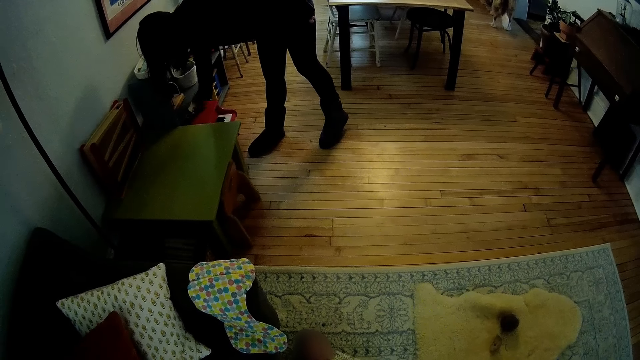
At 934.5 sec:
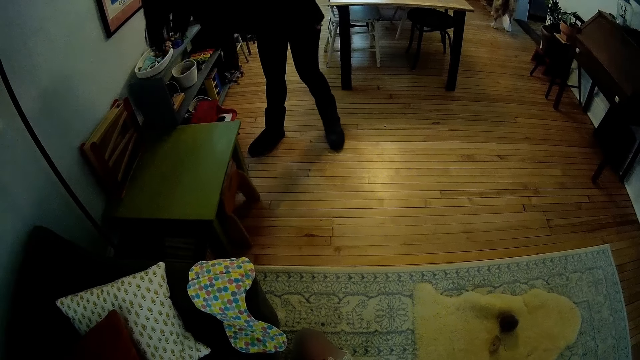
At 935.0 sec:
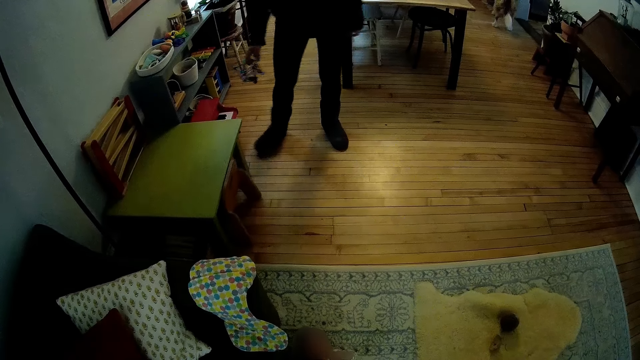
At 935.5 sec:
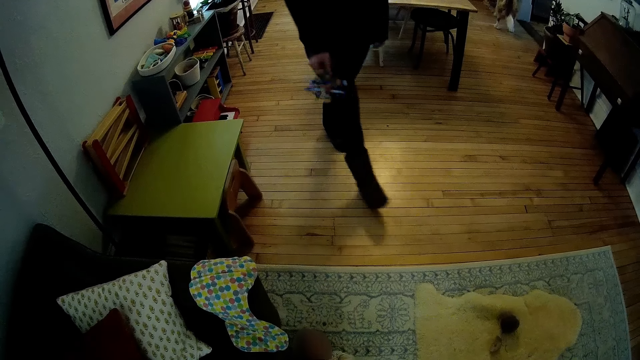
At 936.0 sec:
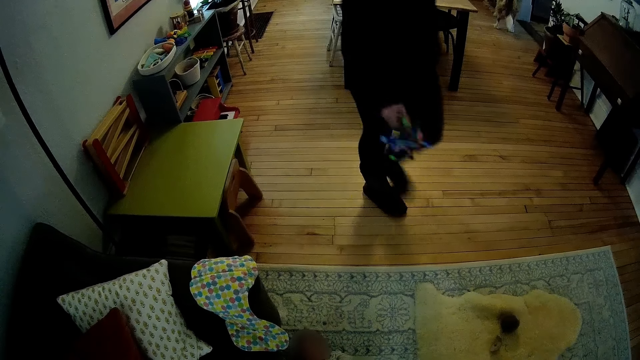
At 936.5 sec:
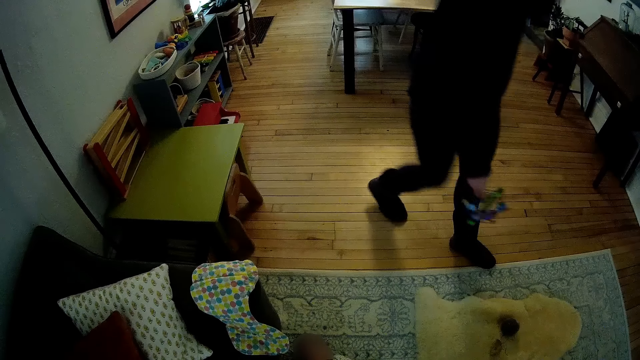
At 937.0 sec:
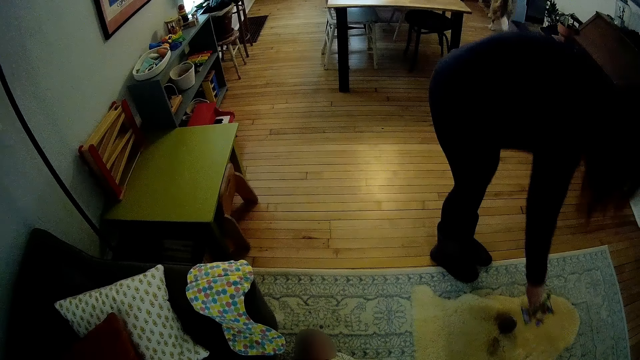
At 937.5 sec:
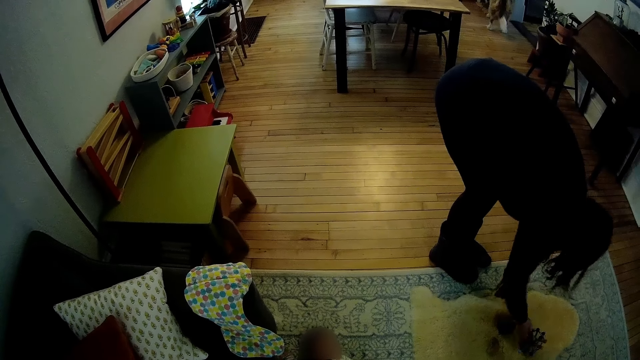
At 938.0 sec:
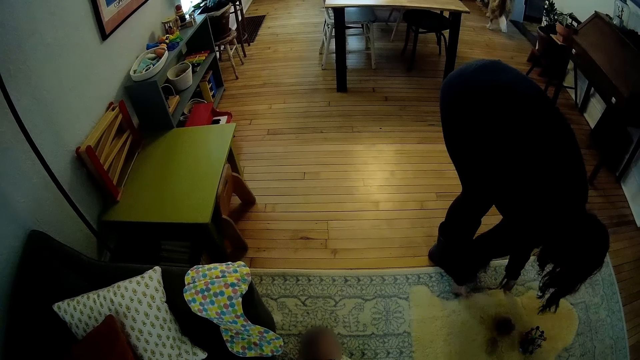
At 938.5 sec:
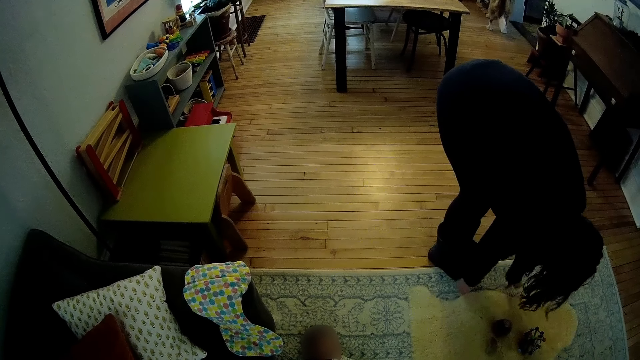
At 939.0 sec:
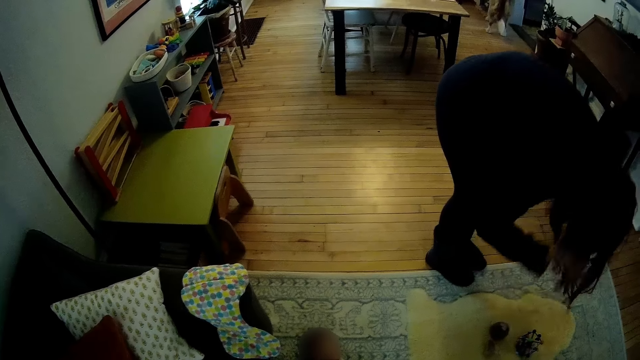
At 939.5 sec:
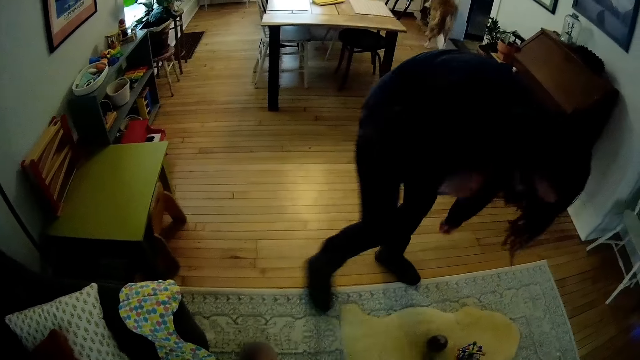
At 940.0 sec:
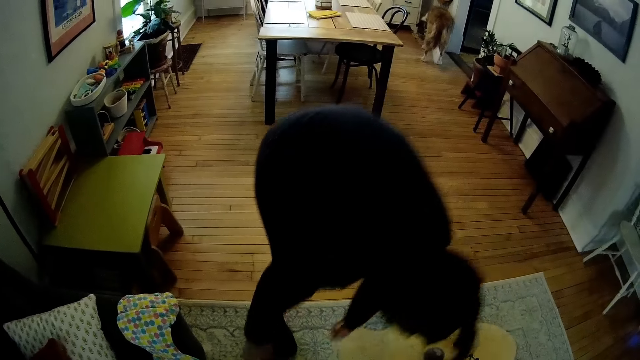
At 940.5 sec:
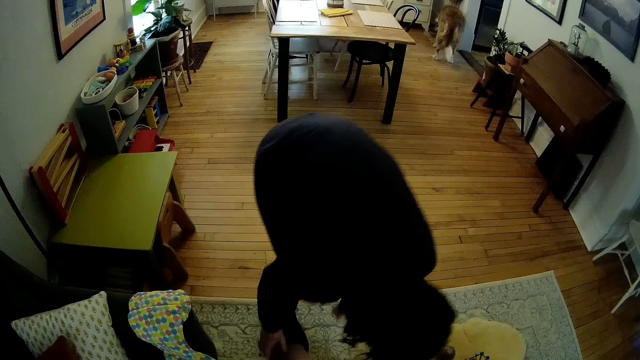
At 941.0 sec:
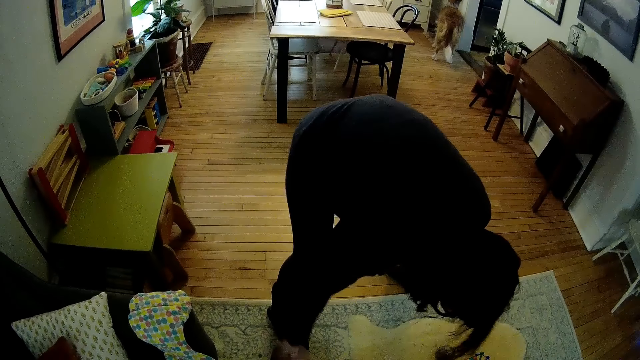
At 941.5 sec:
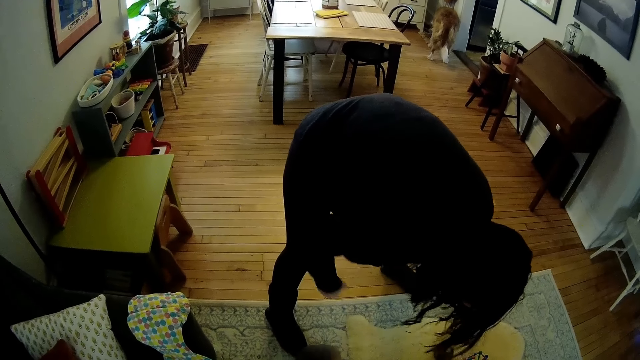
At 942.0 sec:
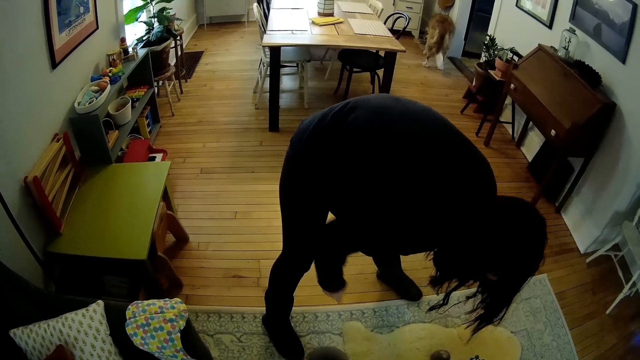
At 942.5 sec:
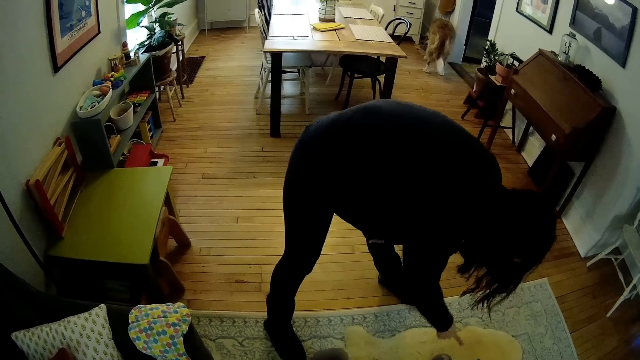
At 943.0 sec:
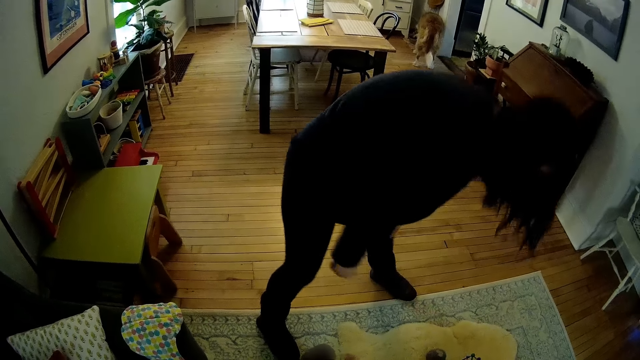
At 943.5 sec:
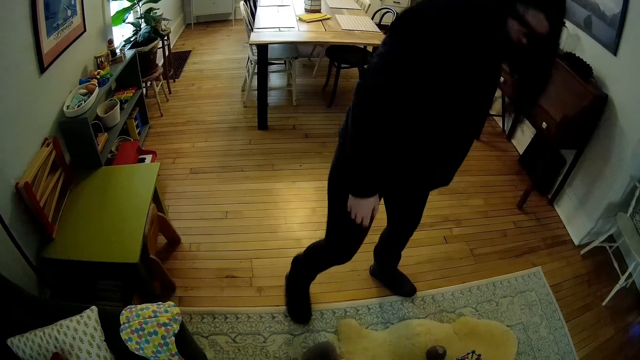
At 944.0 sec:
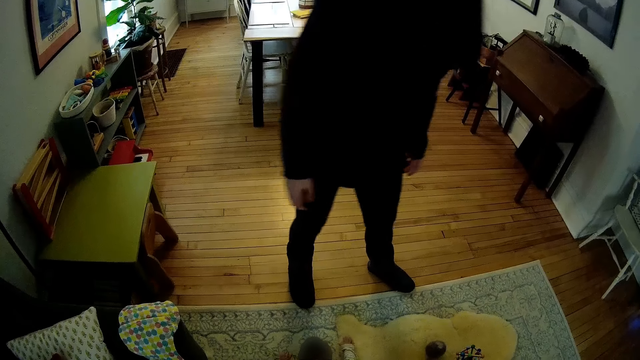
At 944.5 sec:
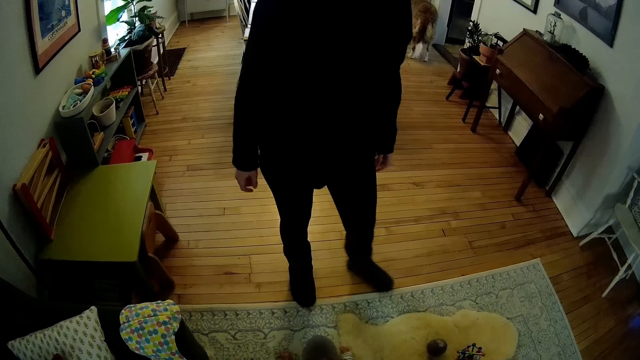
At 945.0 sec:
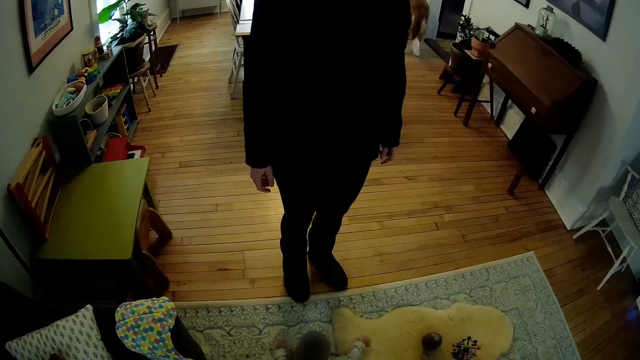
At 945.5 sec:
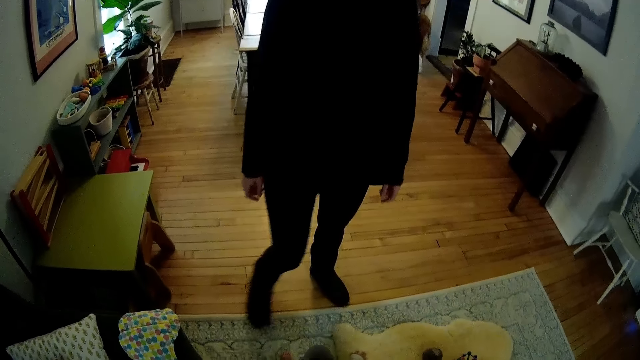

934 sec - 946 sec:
The woman walks around in the room. She places the toy on the shawl or mat with her right hand. She bends in the room. She speaks to a baby. She moves her right hand in the room. She points with her right index finger at the mat. She stands in the room.

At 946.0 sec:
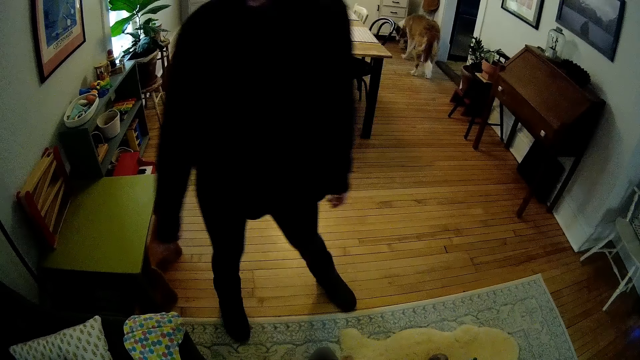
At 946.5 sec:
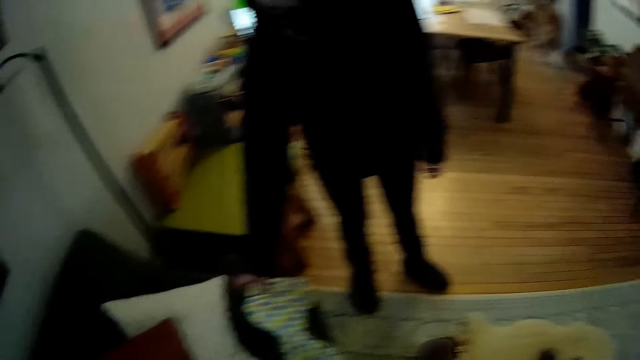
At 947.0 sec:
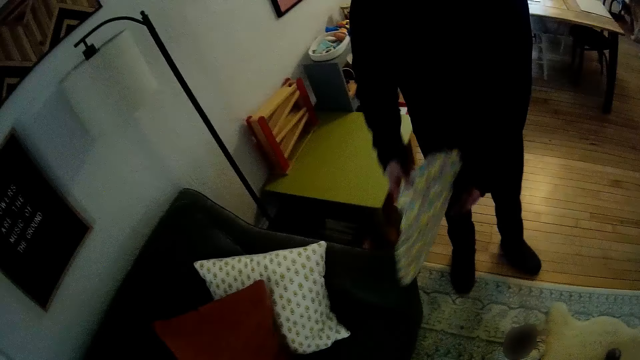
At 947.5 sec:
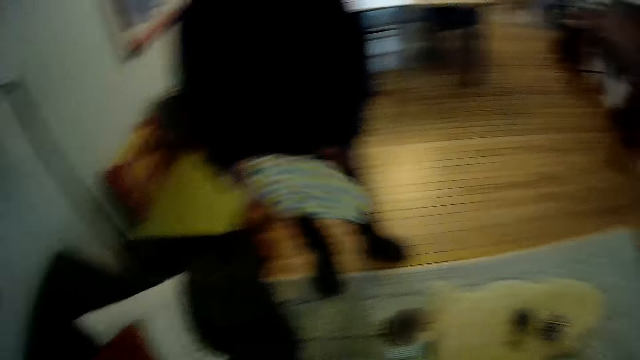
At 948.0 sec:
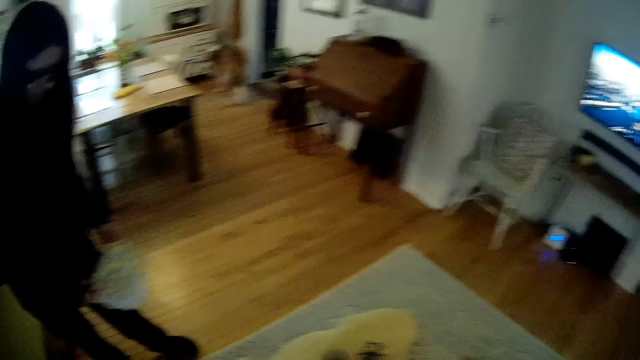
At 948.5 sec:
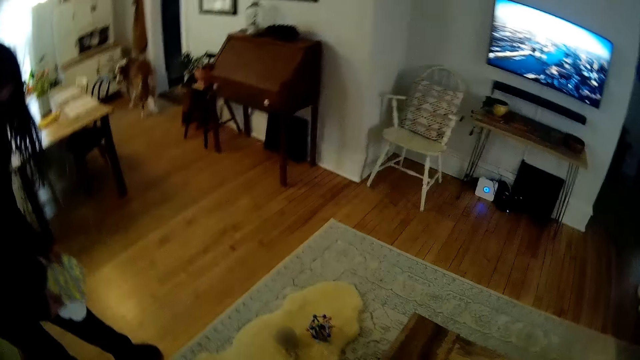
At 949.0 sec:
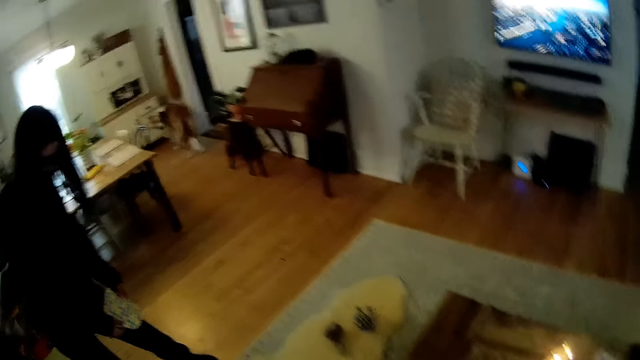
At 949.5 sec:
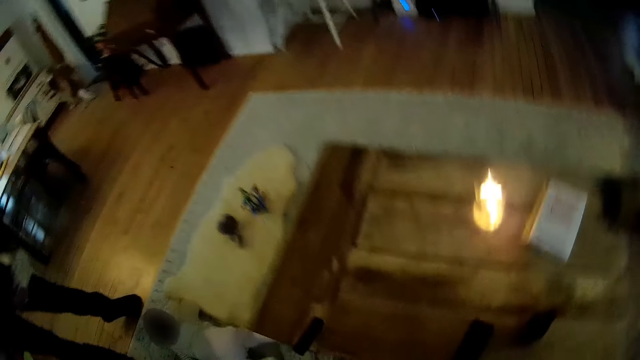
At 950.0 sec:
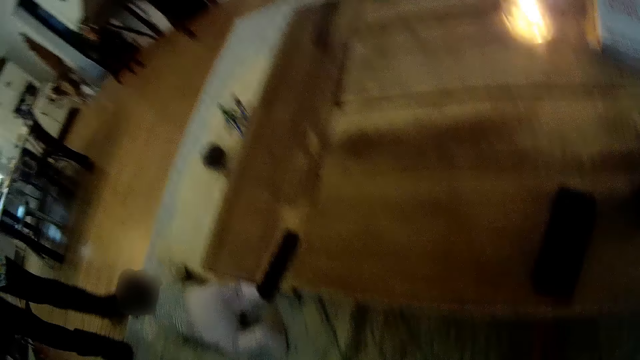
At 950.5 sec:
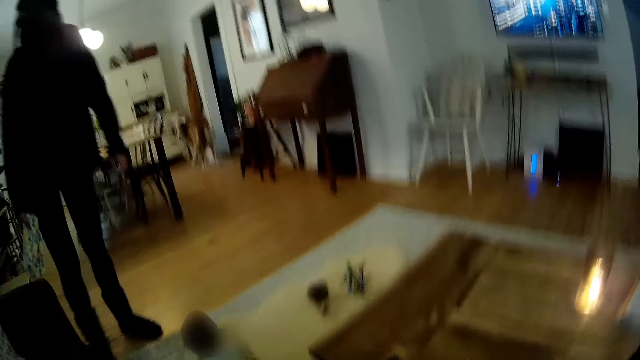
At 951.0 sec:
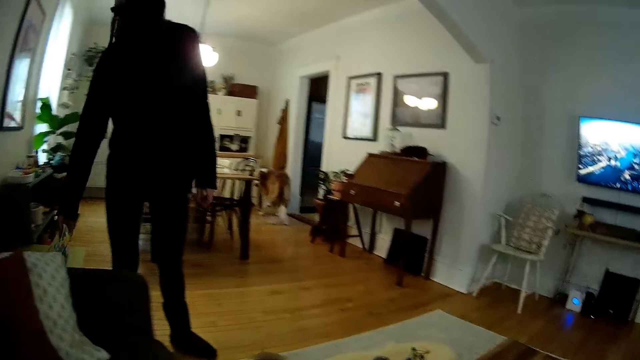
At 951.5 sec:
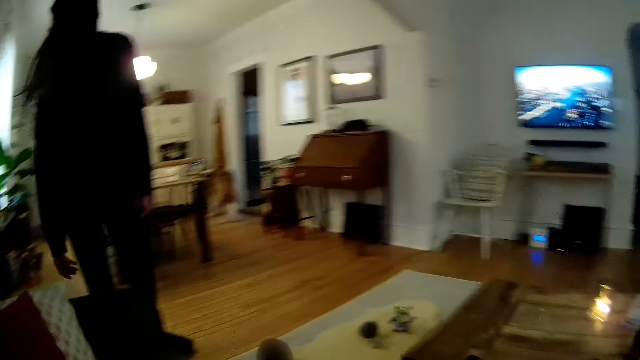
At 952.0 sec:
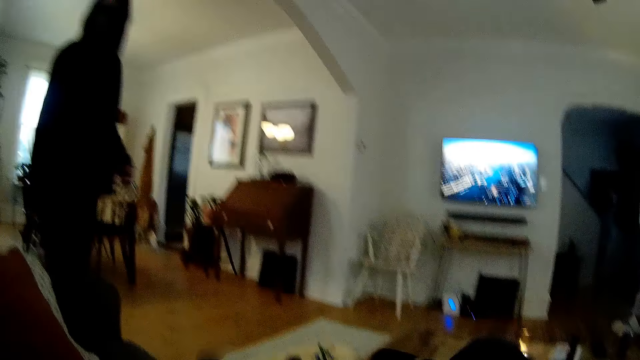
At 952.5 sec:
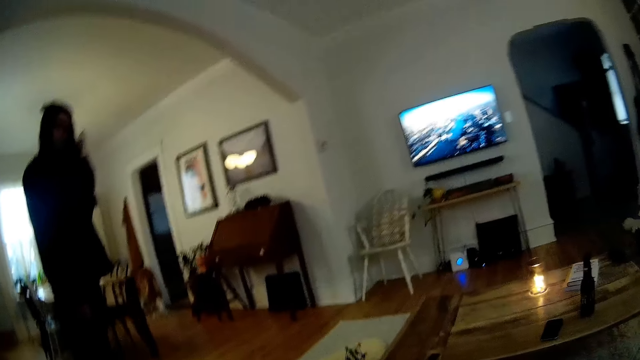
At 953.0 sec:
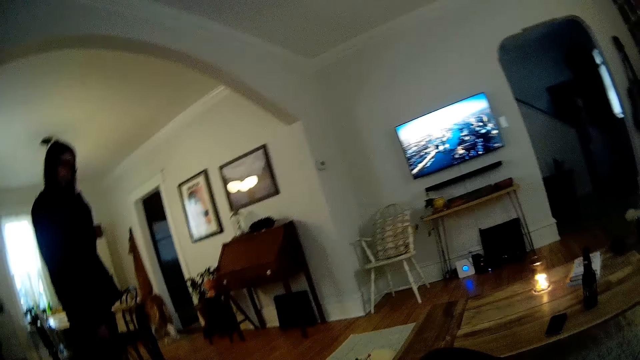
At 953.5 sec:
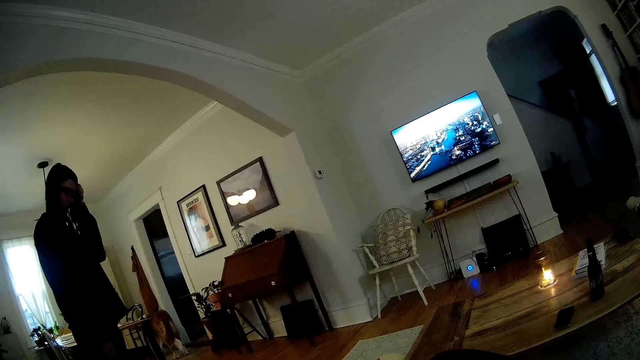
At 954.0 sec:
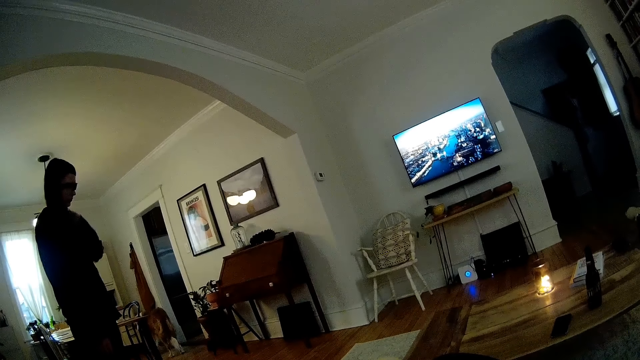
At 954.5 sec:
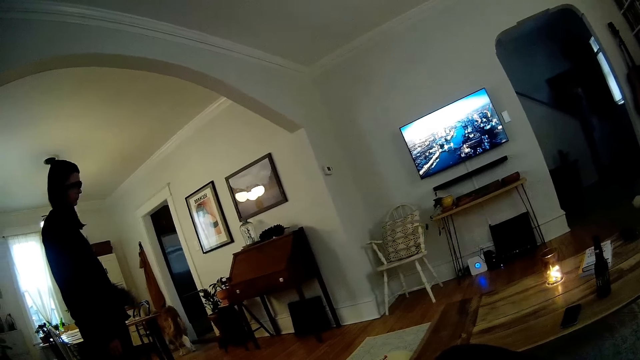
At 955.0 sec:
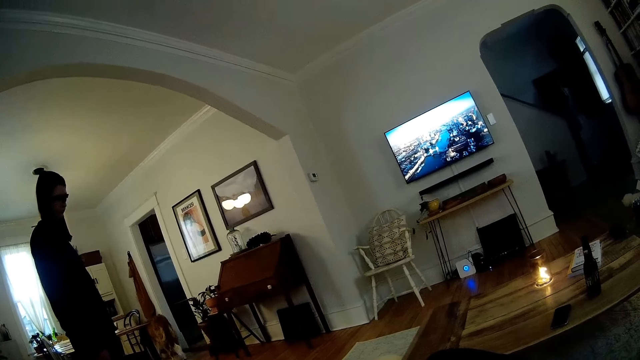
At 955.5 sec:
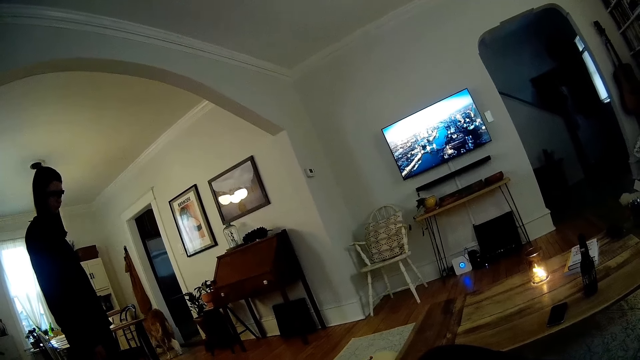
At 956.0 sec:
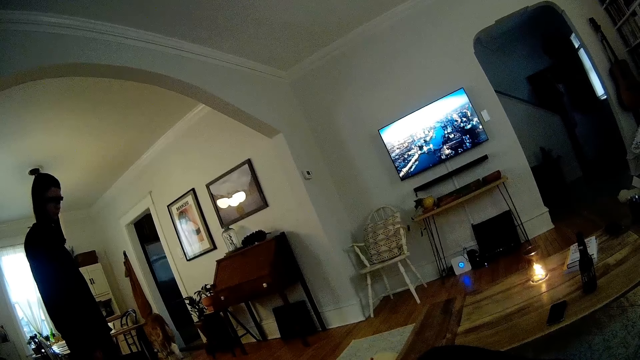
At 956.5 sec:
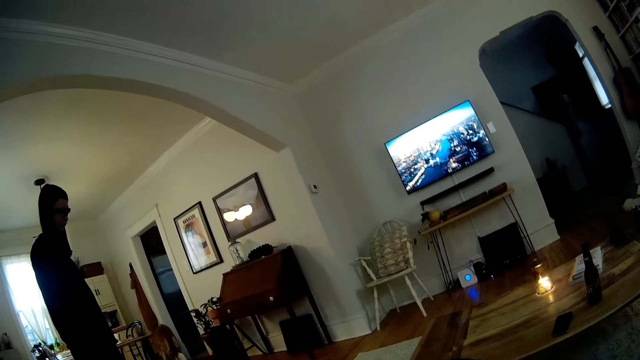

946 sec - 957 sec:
The woman picks a pillow from a chair with her right hand. She folds the pillow in the room with both hands. She drops the pillow on the floor with her right hand. She adjusts her hair with the left hand.
